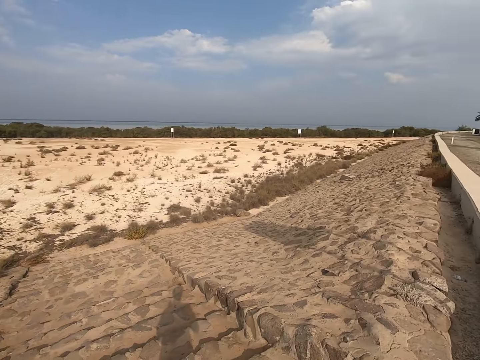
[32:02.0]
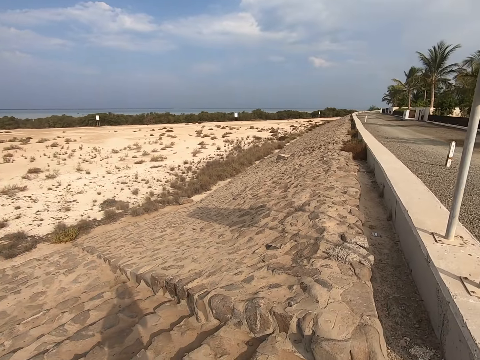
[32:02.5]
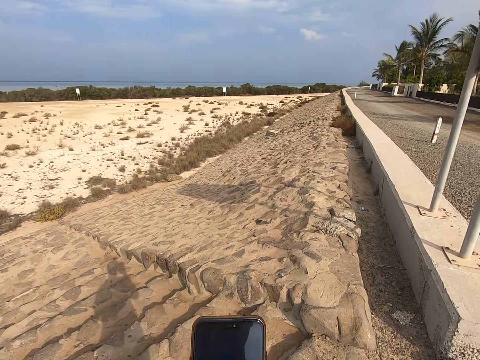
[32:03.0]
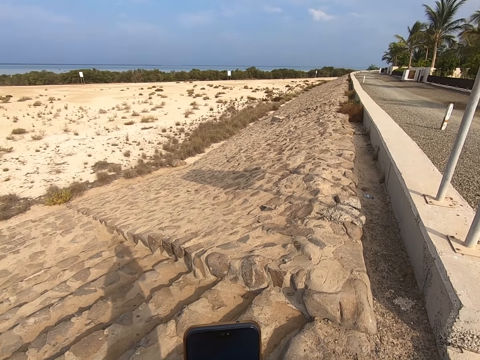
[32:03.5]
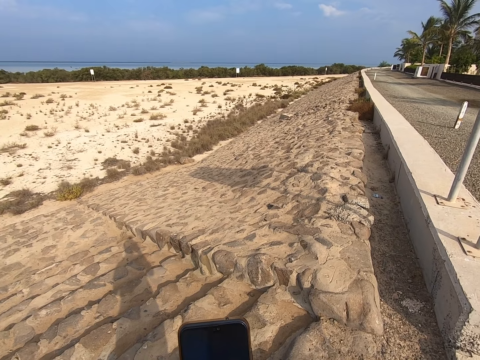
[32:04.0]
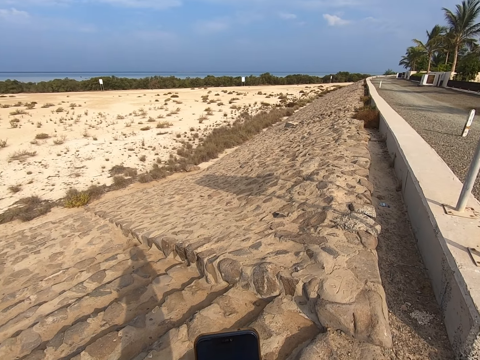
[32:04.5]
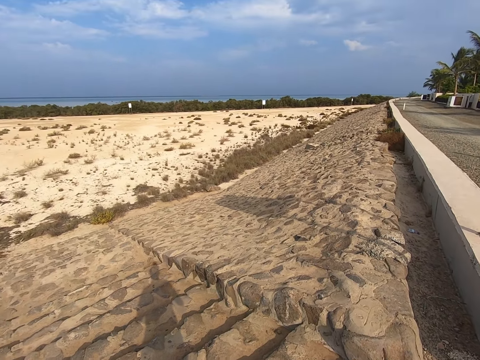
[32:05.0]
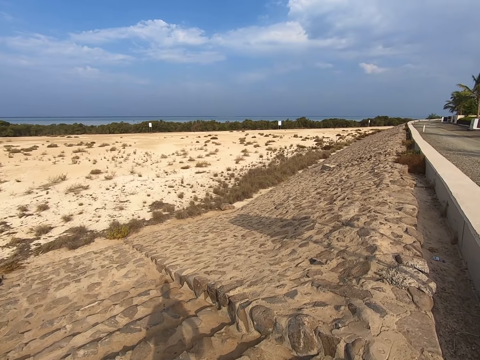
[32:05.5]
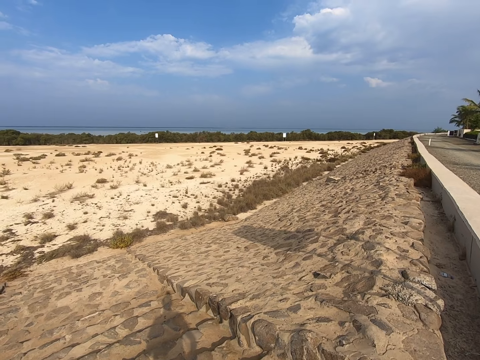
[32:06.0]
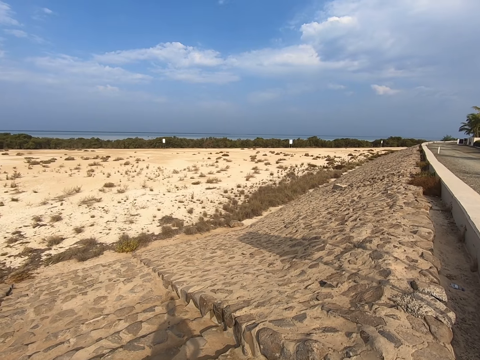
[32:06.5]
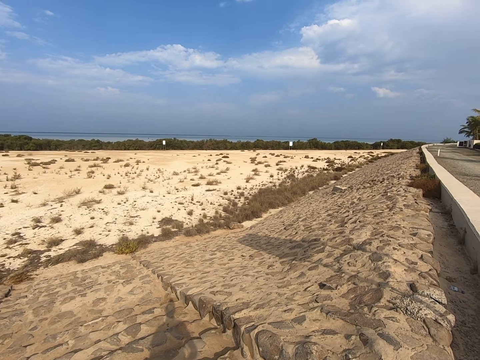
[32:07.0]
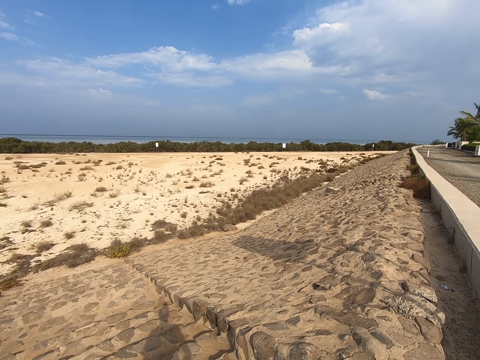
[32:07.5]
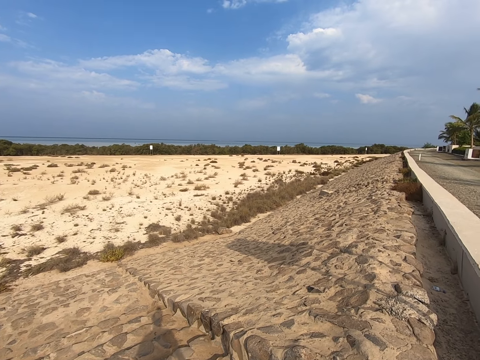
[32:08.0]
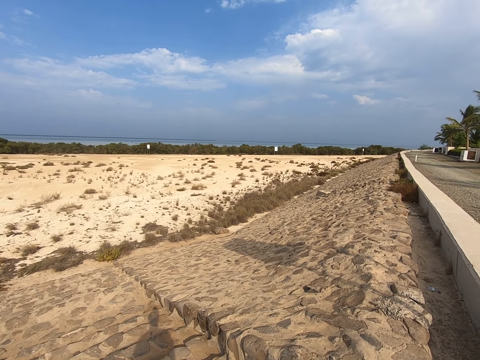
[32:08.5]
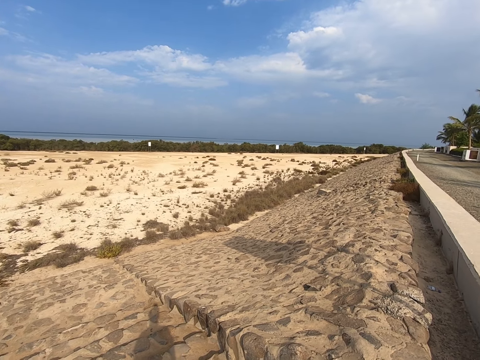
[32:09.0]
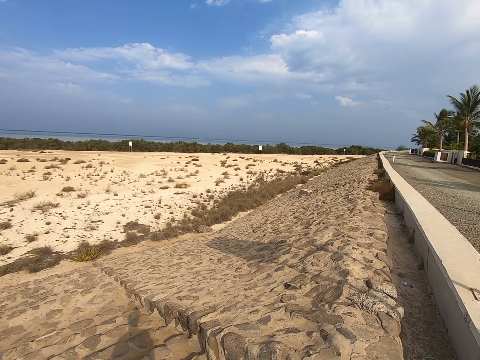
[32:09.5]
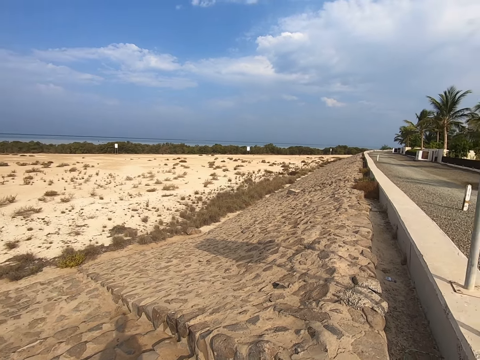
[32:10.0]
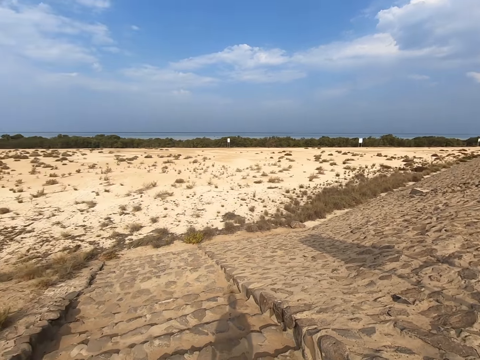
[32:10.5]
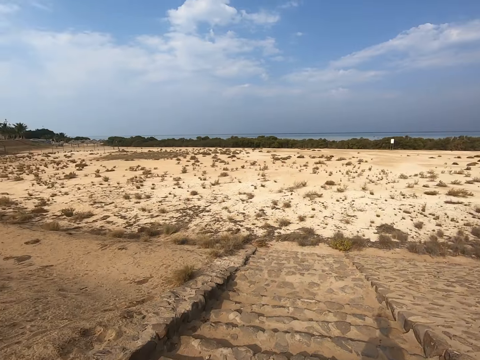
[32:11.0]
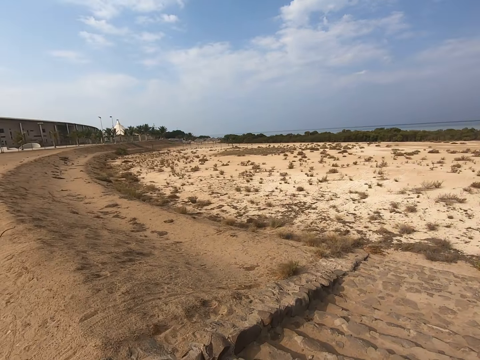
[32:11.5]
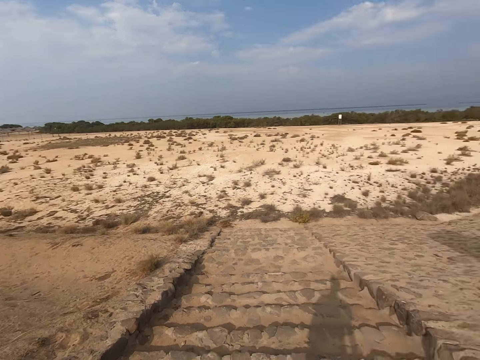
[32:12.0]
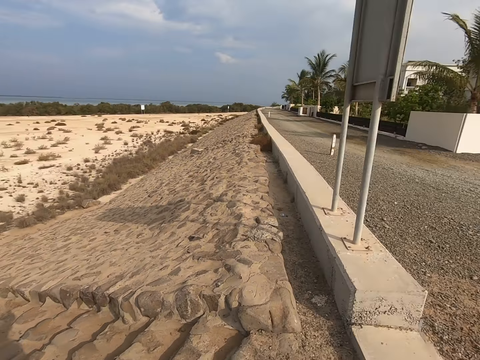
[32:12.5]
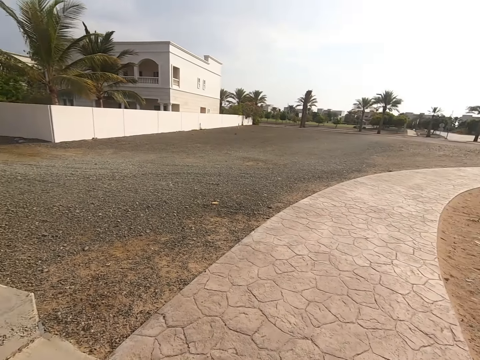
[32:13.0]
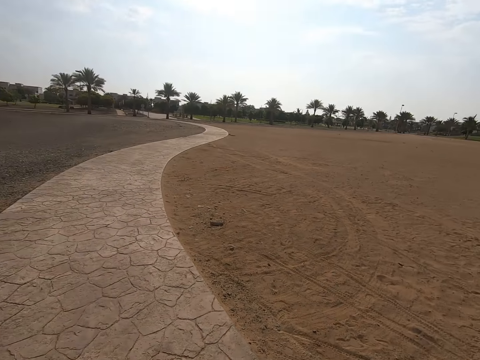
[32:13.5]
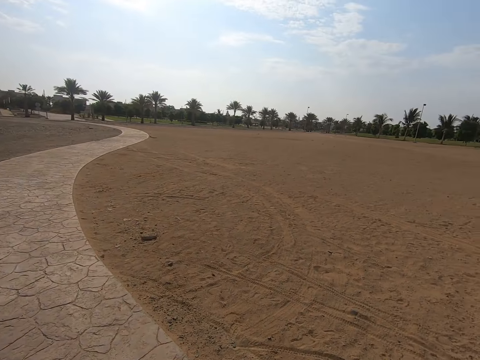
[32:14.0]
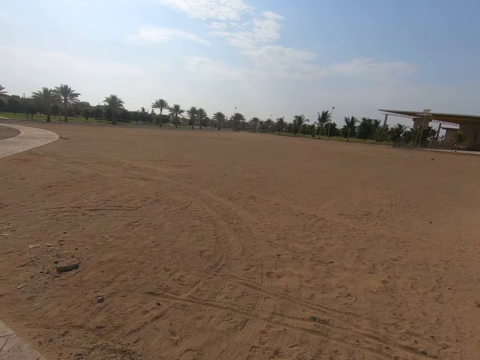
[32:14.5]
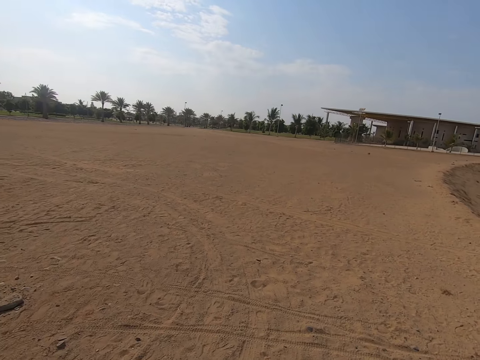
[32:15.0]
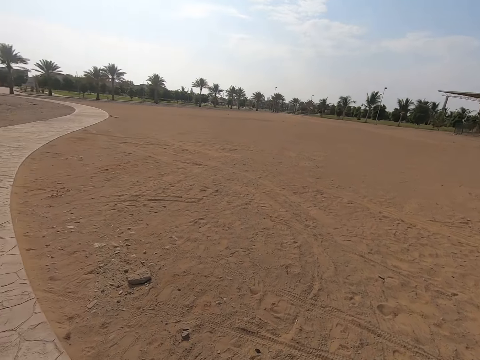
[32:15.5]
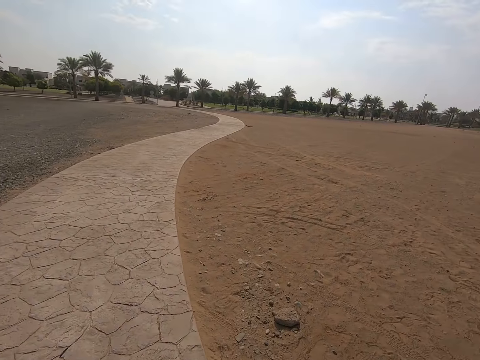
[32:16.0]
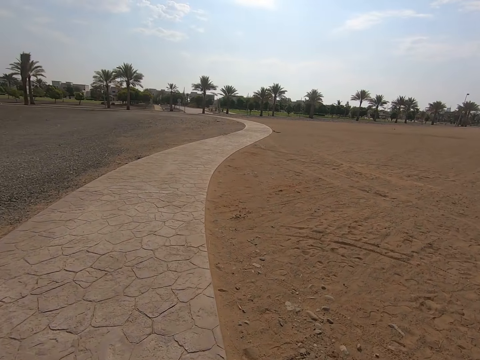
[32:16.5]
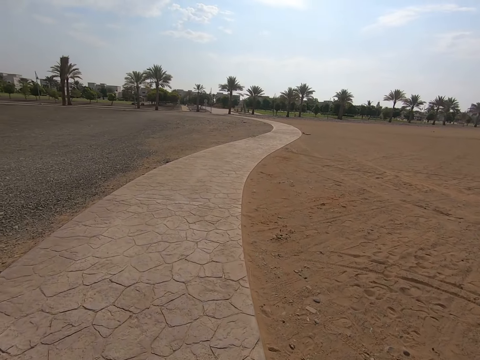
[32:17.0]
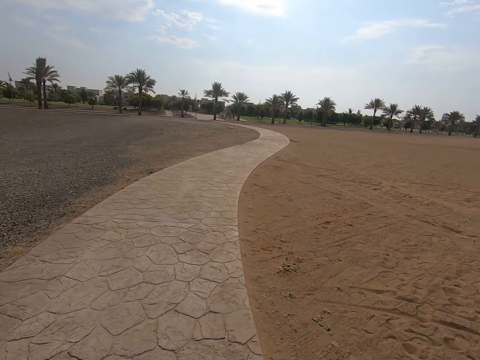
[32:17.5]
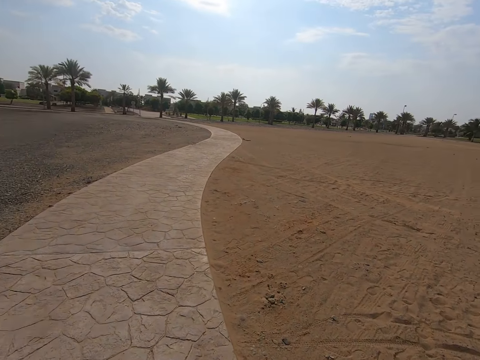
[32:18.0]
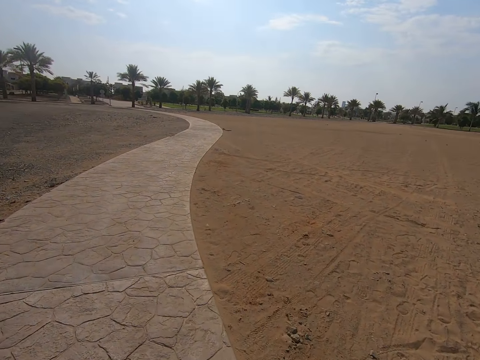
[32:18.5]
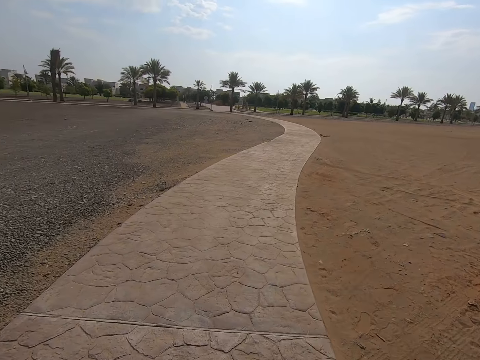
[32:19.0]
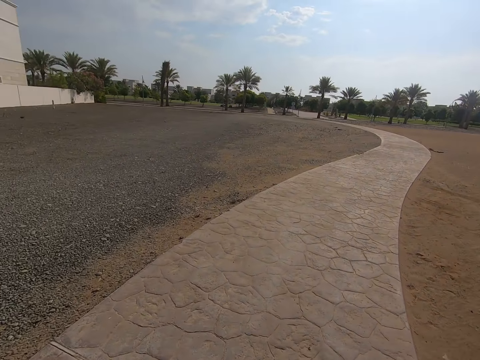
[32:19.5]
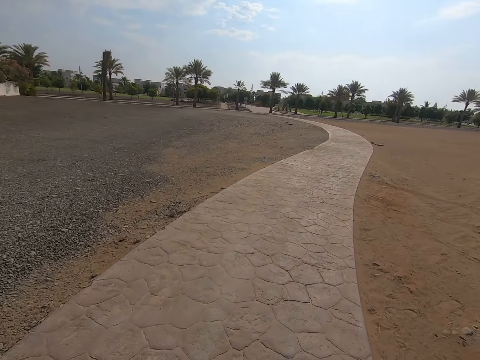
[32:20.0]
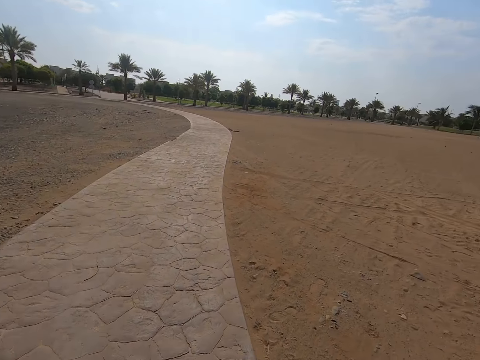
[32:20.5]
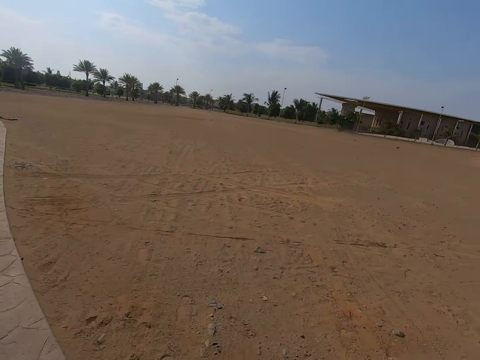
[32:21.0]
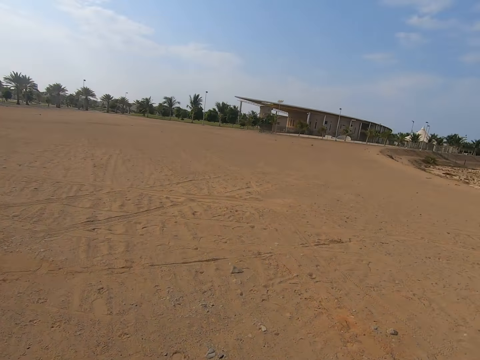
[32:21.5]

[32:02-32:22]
The camera wearer takes a photo. They turn back. They start to walk.

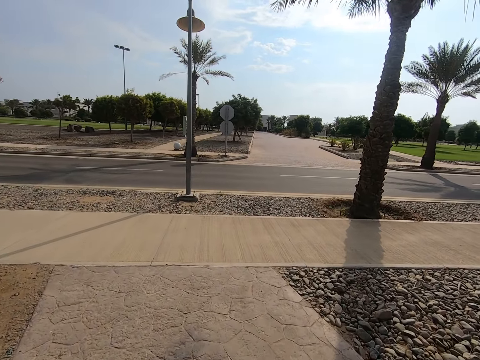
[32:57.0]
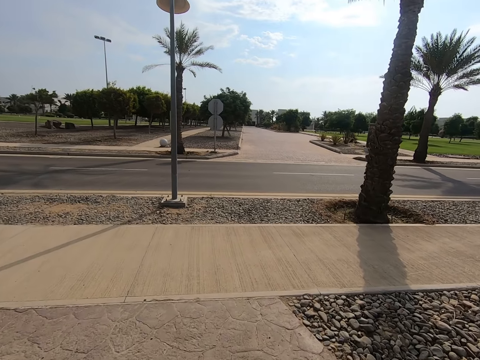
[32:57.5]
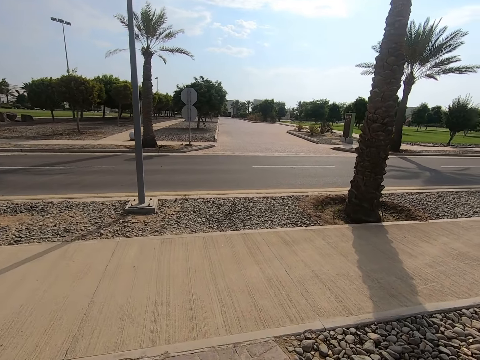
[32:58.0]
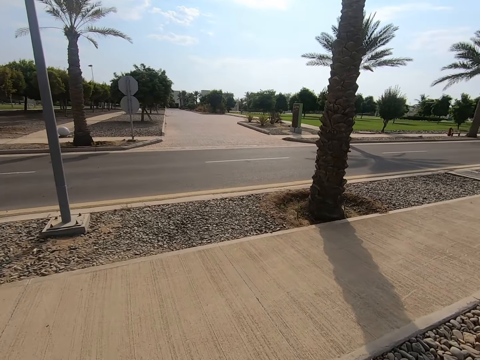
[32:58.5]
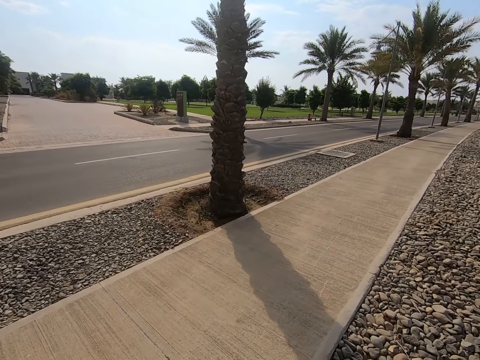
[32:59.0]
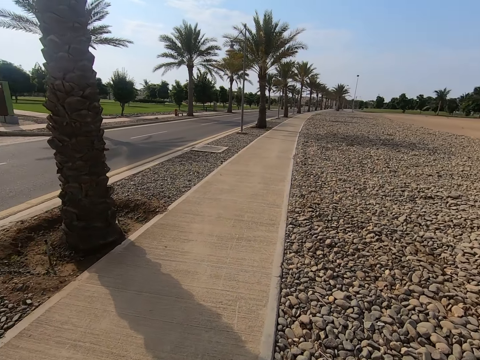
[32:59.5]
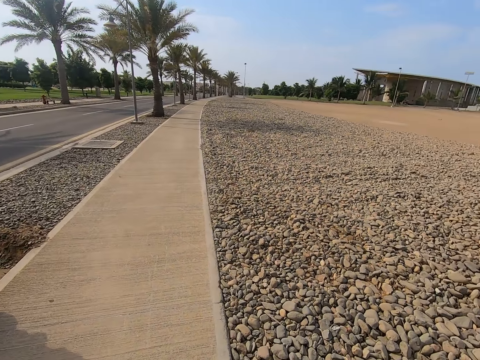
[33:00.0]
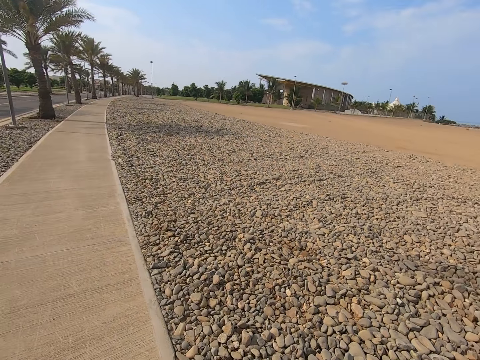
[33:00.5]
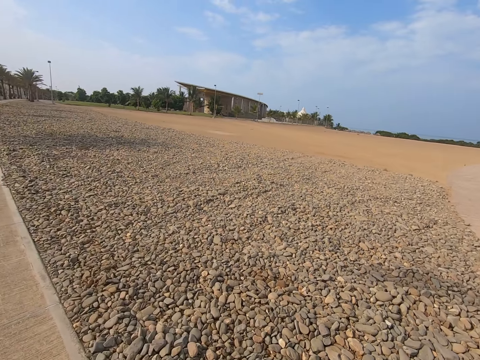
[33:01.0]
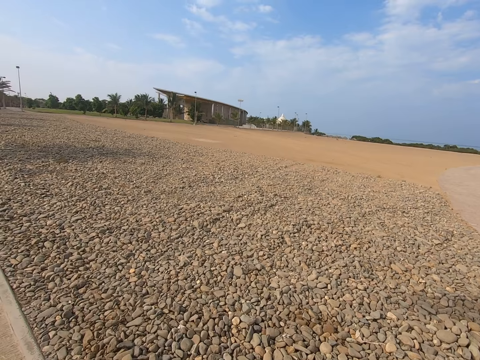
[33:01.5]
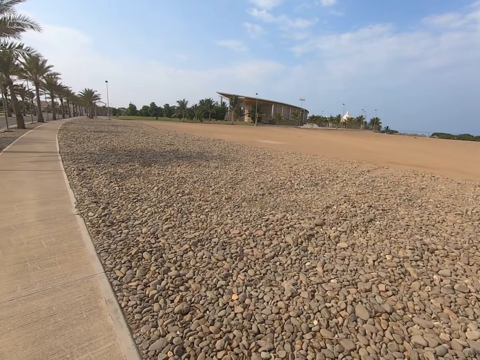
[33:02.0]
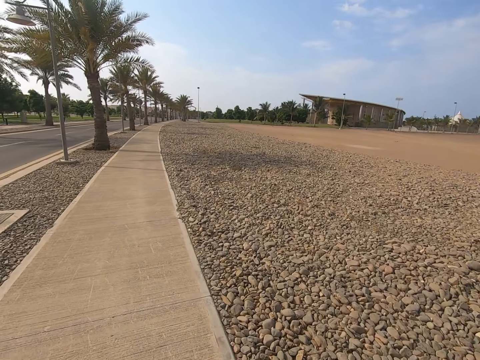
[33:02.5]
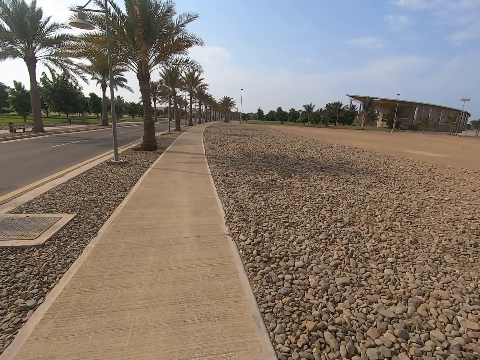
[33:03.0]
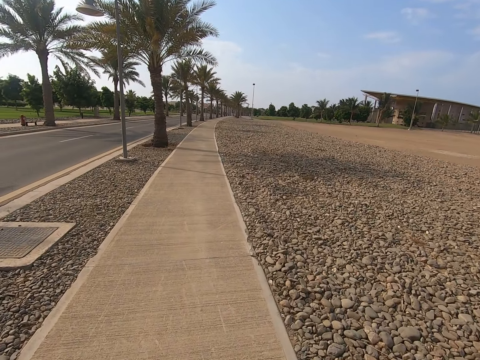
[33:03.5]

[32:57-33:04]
The camera wearer turns right.
